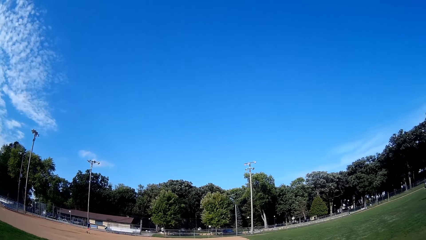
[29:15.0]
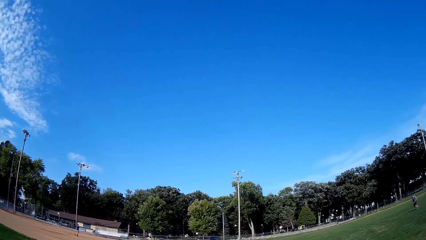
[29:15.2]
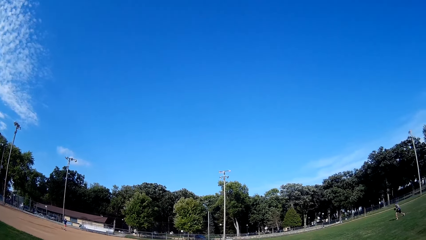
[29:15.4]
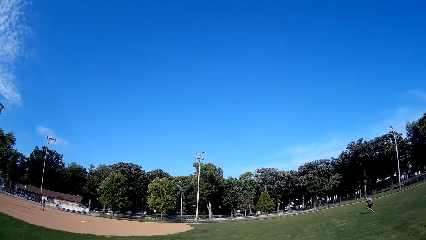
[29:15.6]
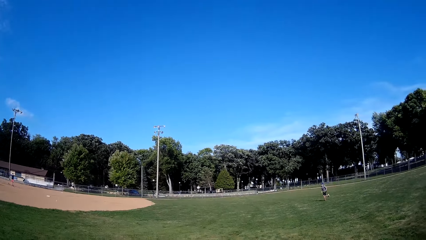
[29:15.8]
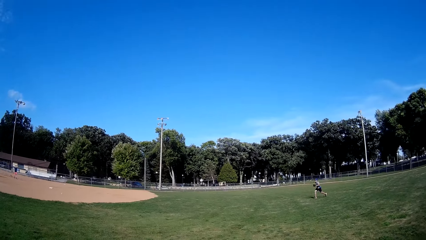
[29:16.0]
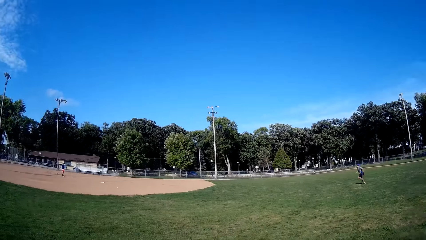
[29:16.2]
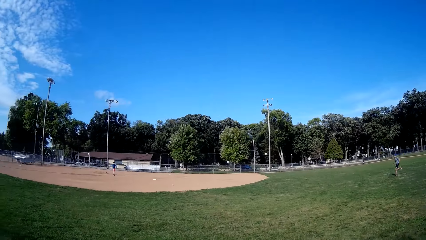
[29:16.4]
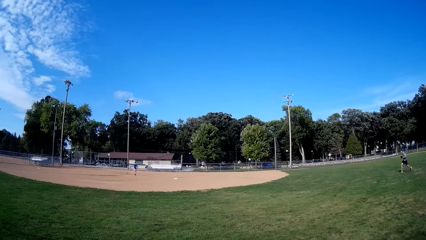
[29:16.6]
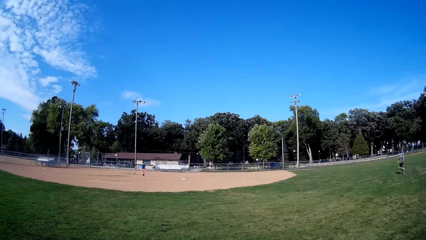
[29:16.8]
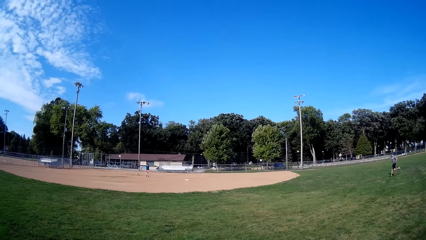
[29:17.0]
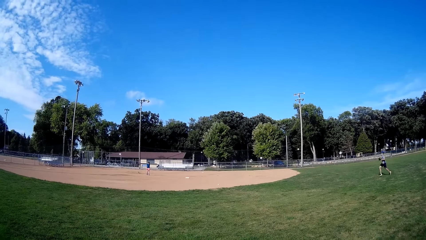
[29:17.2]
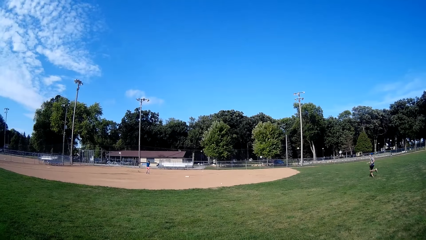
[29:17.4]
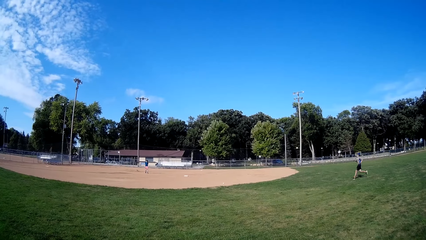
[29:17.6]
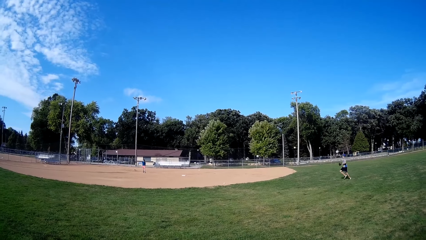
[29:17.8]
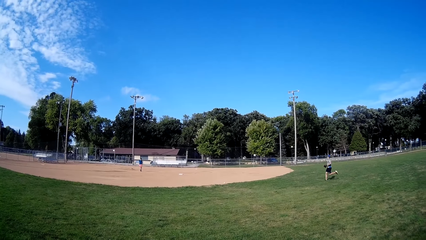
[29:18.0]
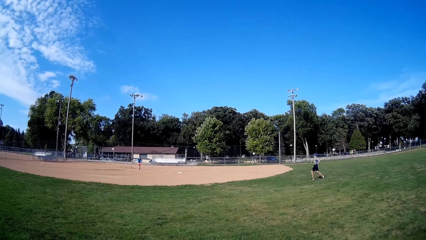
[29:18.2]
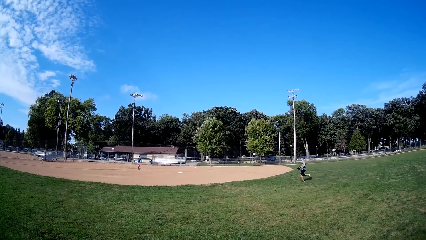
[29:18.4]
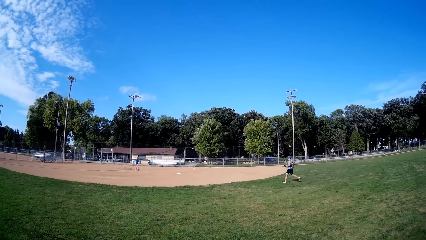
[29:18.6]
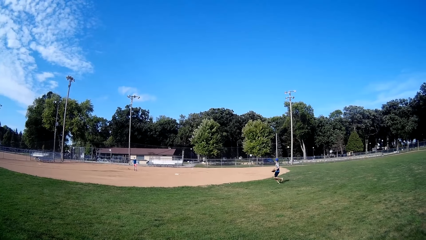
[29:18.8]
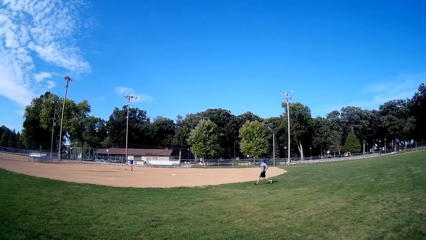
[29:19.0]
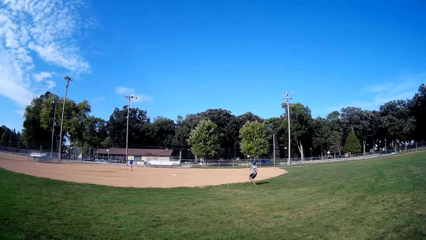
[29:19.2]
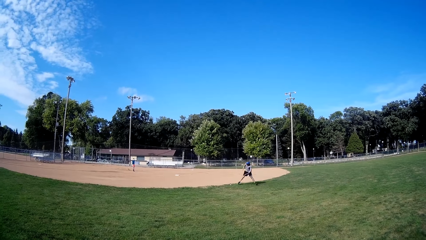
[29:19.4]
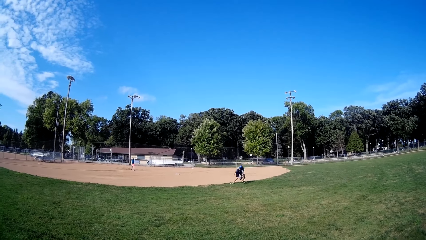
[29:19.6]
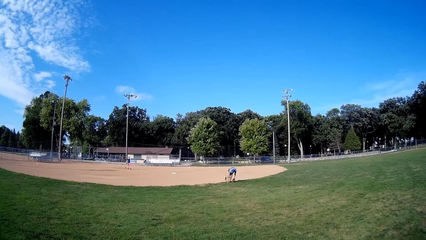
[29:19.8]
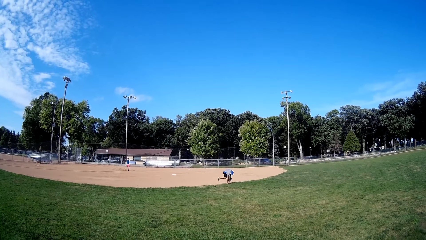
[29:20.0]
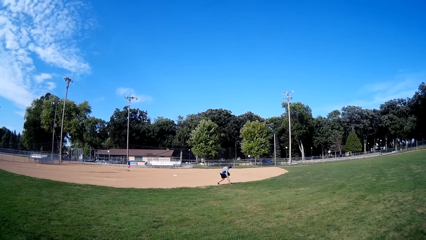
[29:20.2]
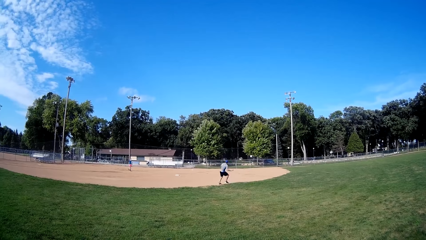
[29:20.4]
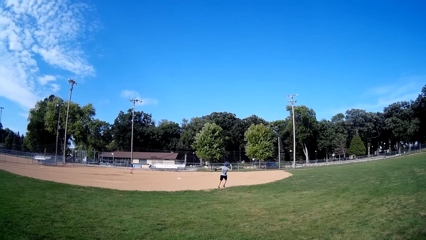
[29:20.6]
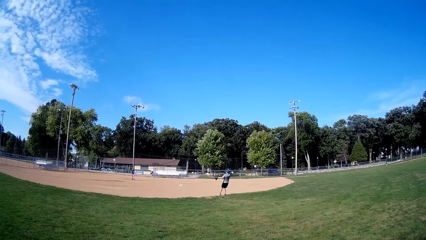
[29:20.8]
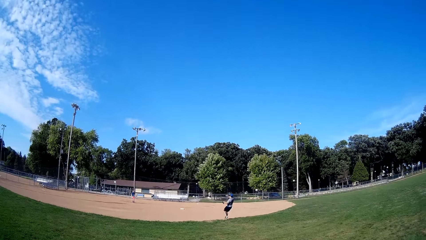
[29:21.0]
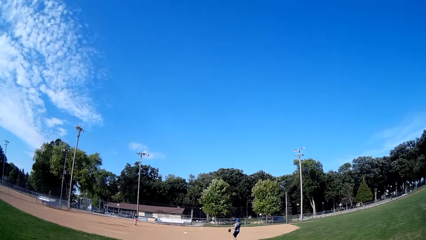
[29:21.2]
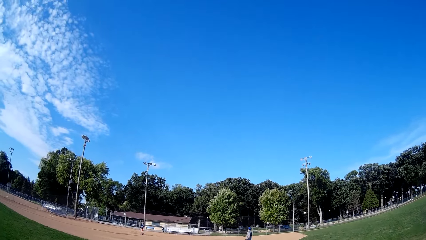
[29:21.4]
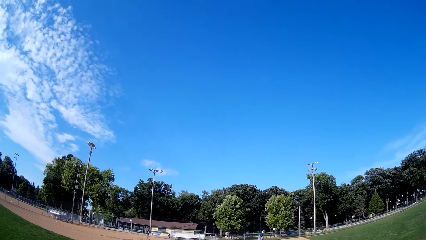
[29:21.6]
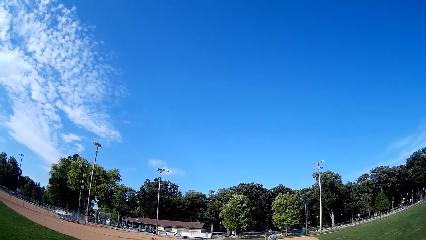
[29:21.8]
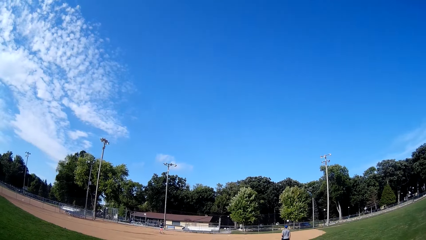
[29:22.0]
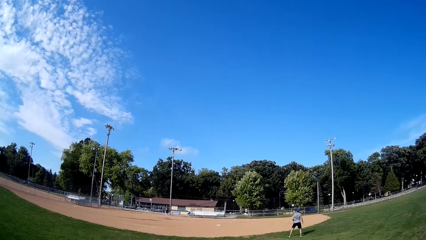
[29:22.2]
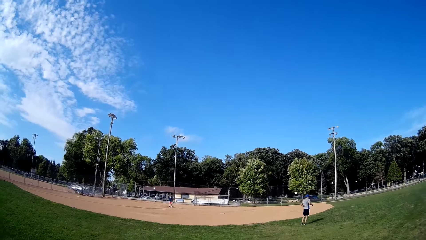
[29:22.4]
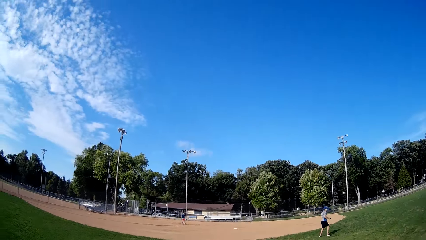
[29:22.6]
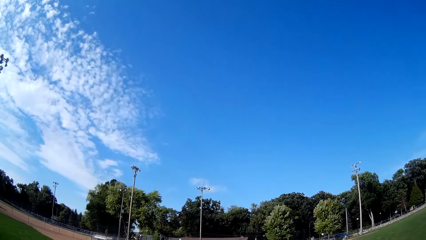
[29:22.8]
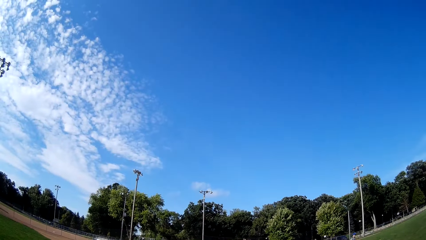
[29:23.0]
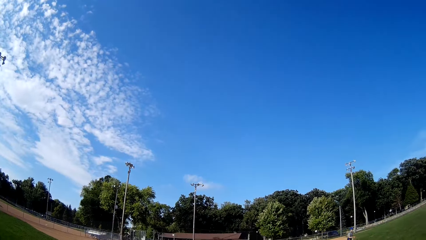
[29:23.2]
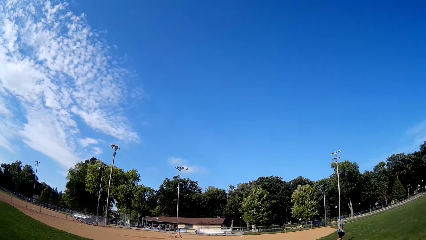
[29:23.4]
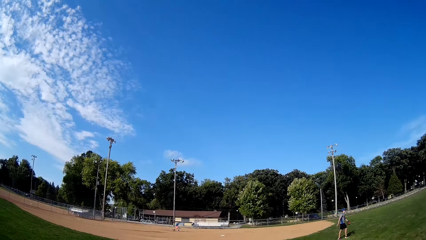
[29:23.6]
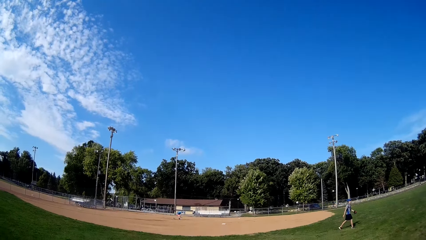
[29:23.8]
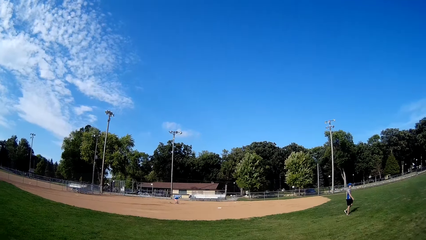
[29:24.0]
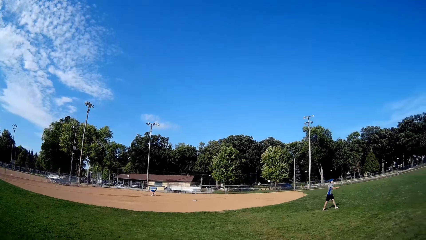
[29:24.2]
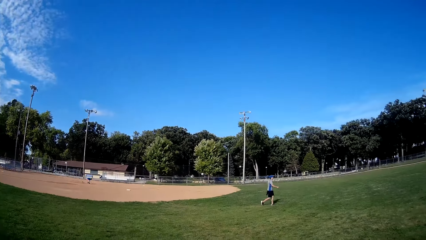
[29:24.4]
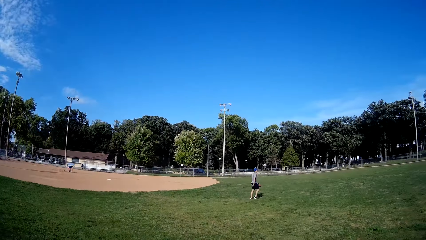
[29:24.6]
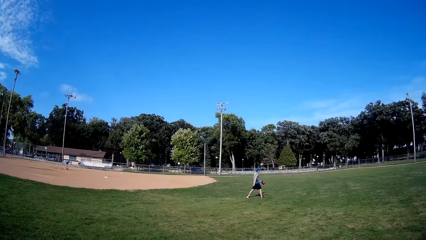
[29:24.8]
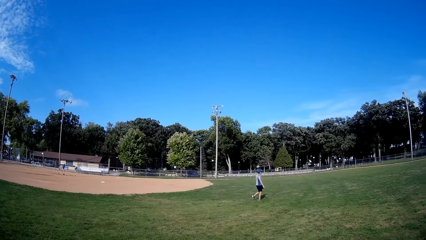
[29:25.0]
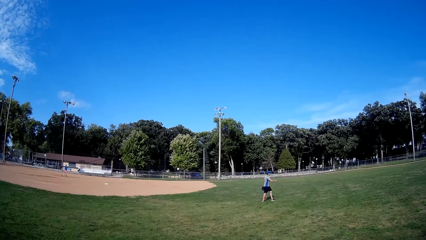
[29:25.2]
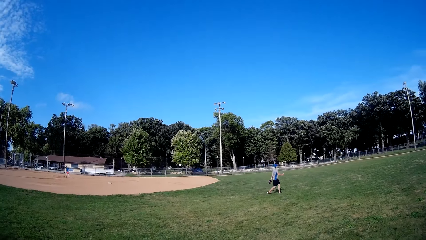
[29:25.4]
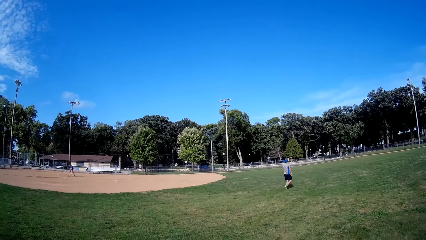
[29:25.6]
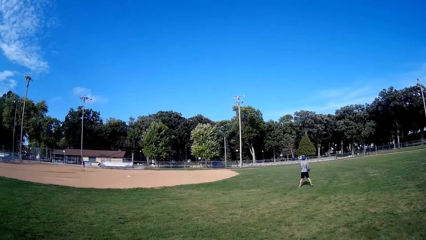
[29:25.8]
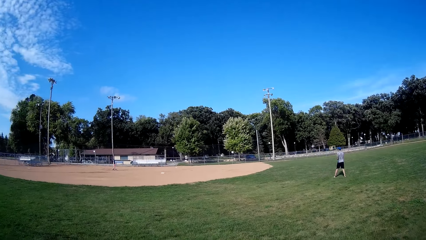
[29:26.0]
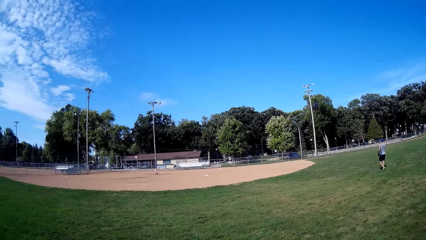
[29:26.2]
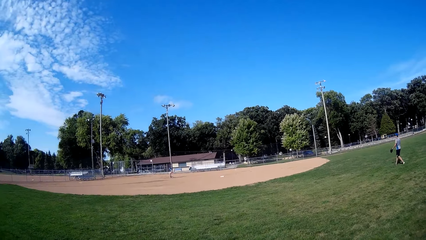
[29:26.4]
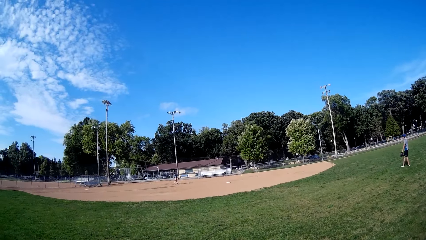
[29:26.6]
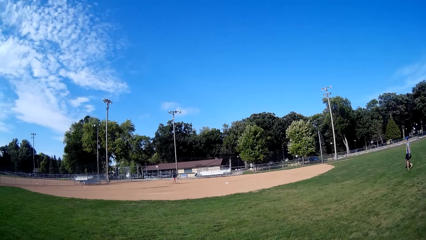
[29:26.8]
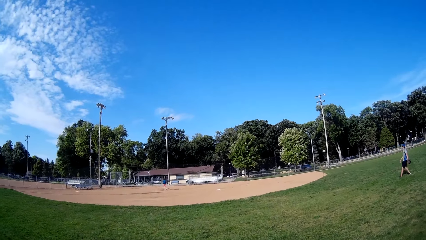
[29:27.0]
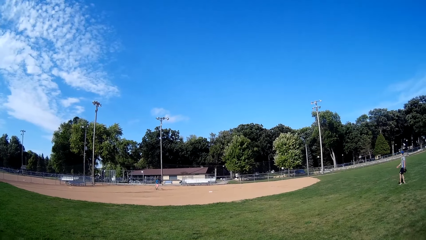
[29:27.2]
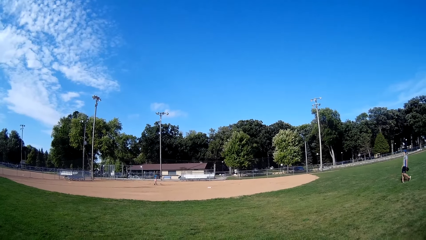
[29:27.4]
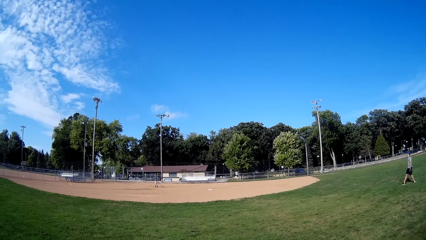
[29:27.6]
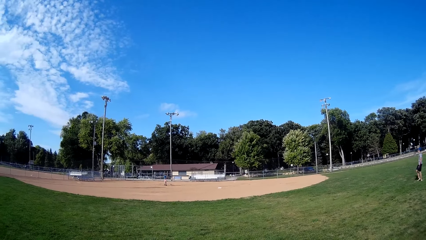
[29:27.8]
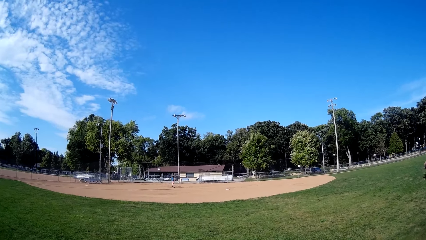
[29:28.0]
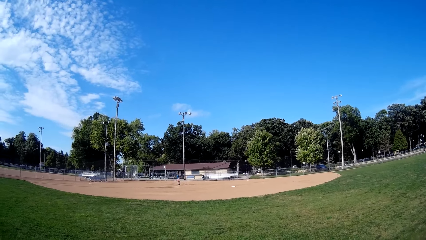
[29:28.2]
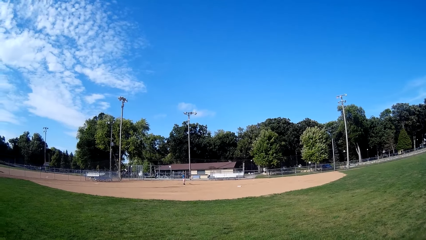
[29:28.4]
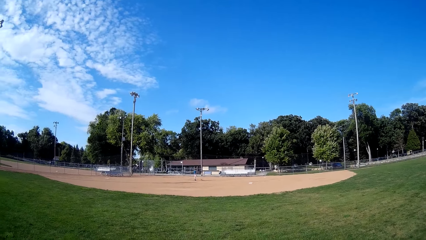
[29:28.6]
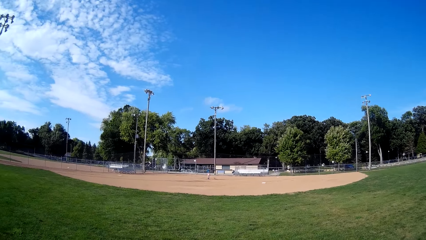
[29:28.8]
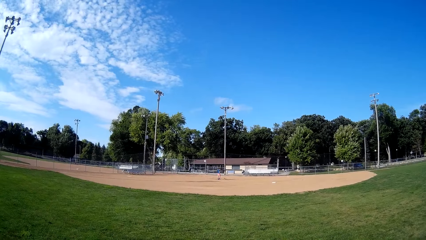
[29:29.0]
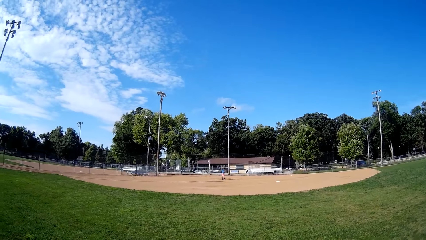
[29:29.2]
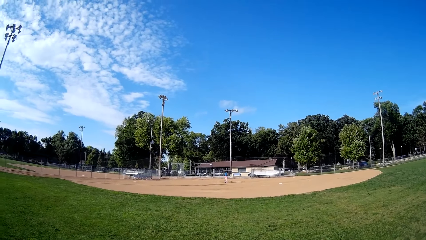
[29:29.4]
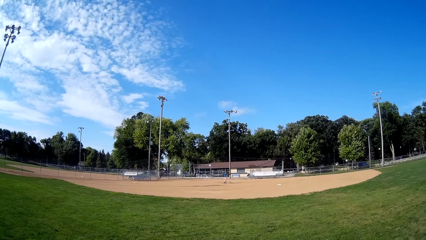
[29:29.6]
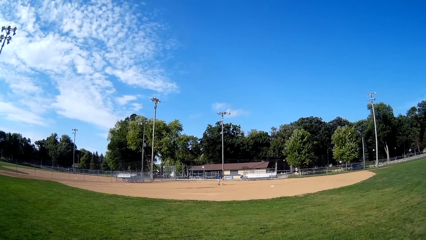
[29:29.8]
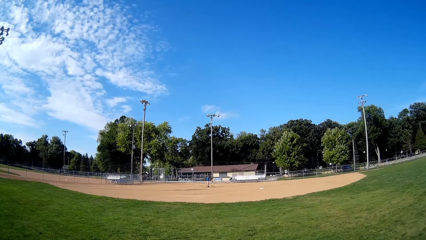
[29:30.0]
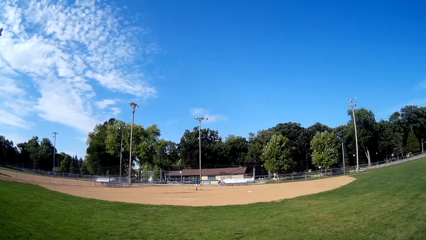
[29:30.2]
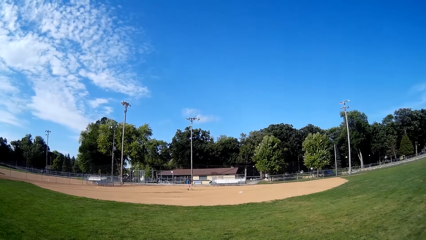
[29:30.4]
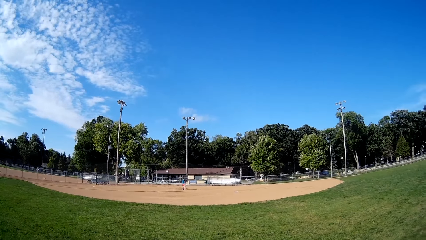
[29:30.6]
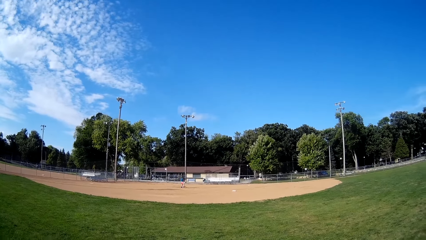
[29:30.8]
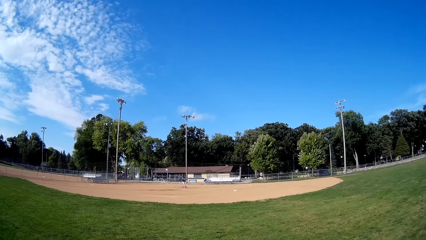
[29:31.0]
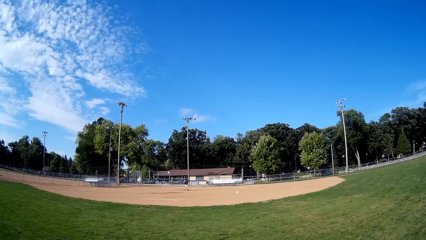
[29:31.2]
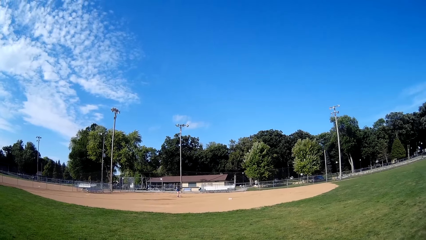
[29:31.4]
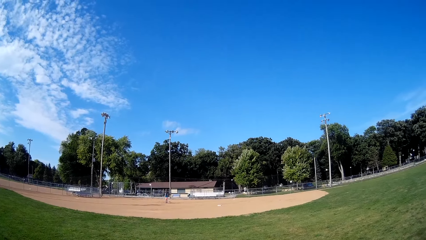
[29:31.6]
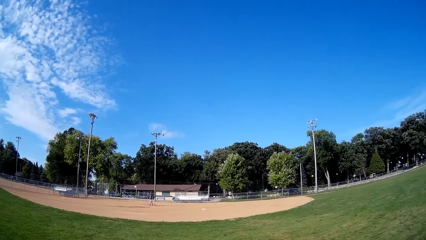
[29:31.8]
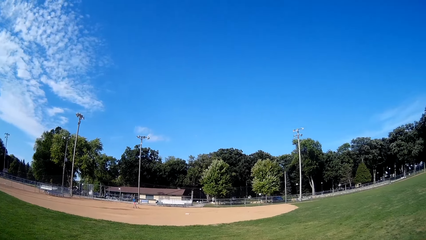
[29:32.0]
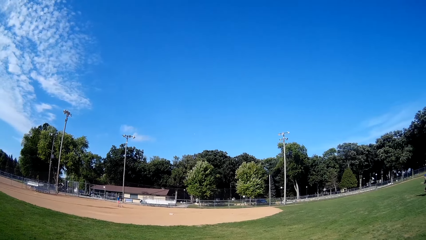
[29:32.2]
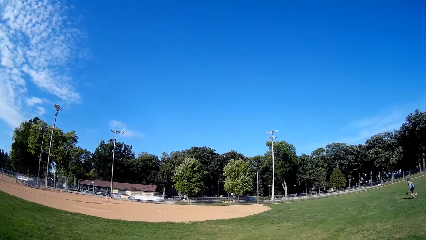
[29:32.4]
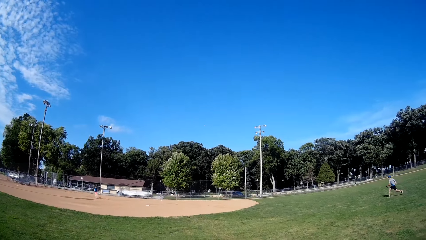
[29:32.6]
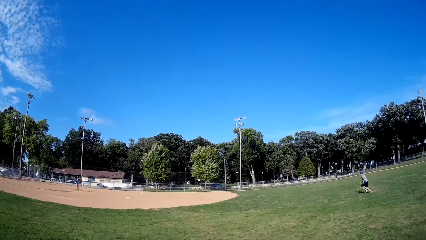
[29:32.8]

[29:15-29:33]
A man runs towards the ball, picks up the ball, throws the ball towards another man and walks on the field. The other man picks up the ball. The first man walks on the field. The other man walks on the field, throws the ball in the air and hits the ball with the bat.
